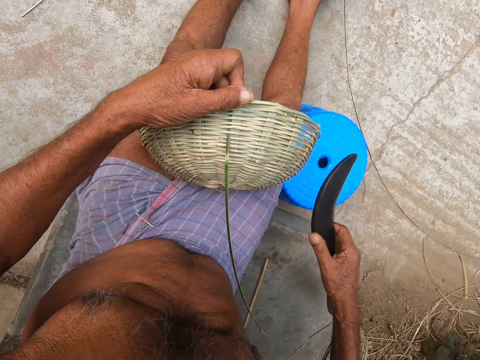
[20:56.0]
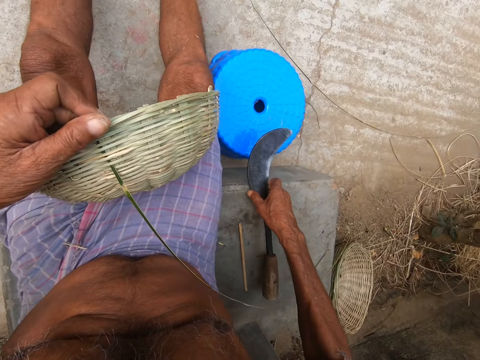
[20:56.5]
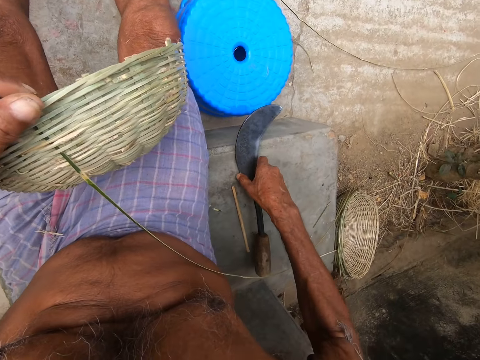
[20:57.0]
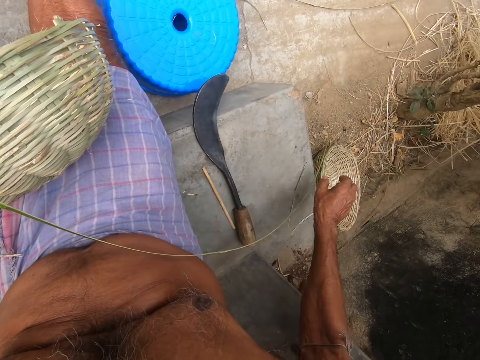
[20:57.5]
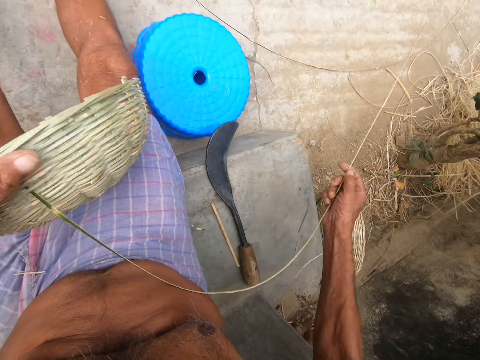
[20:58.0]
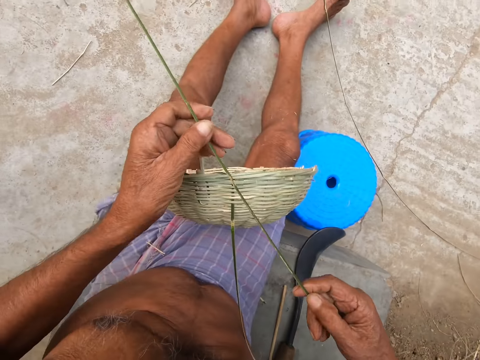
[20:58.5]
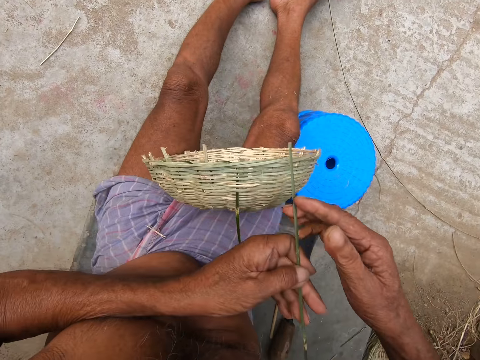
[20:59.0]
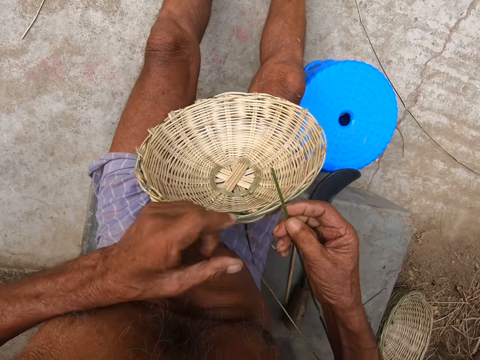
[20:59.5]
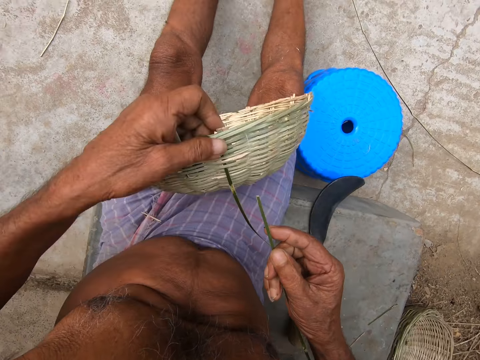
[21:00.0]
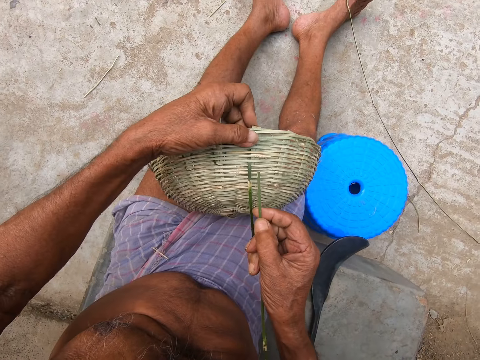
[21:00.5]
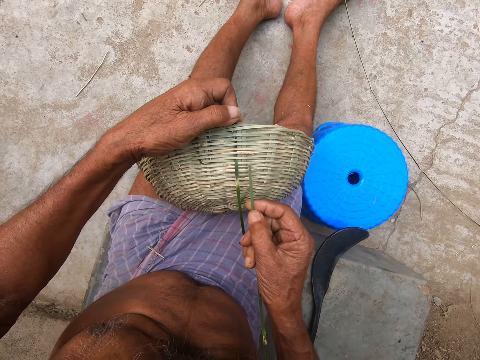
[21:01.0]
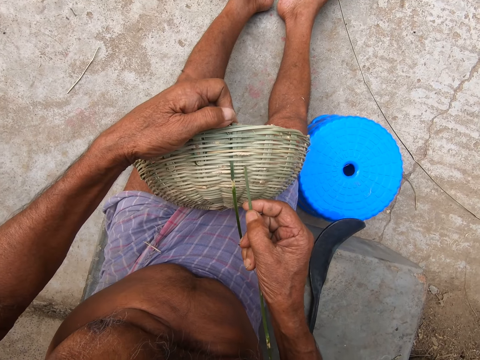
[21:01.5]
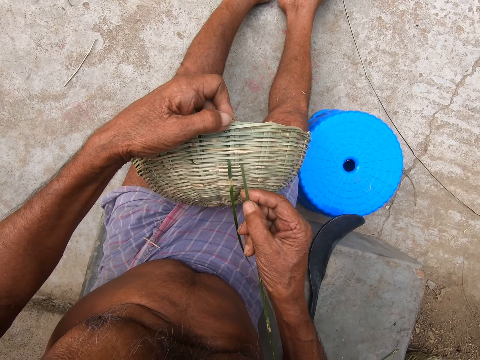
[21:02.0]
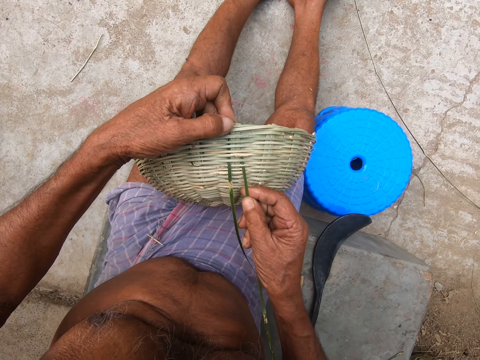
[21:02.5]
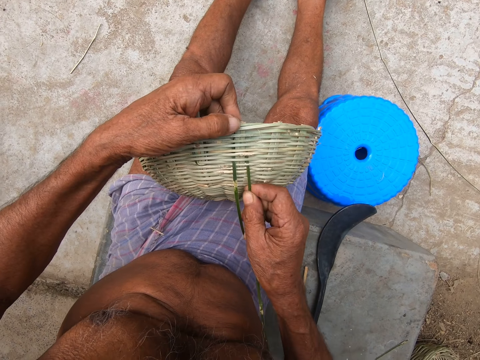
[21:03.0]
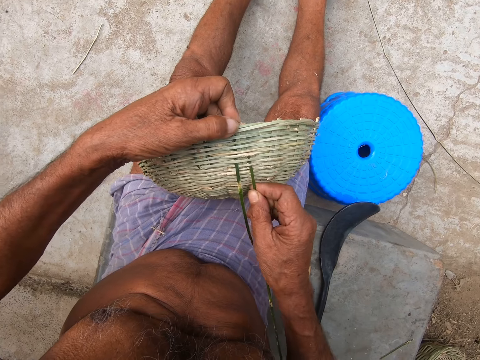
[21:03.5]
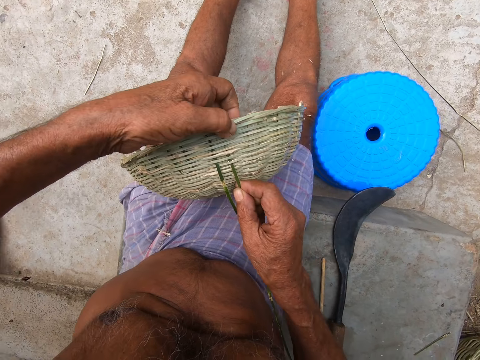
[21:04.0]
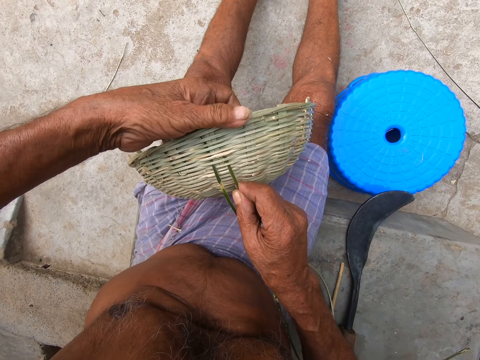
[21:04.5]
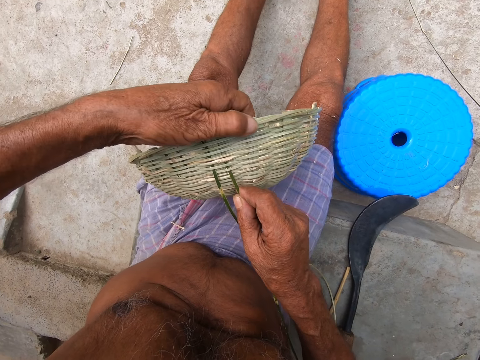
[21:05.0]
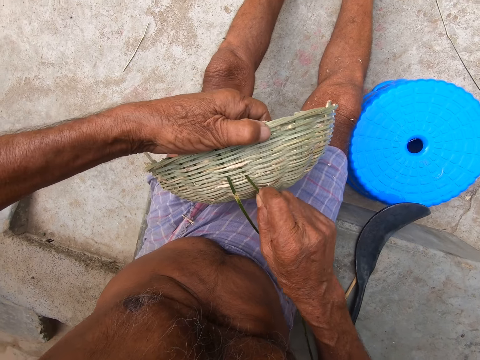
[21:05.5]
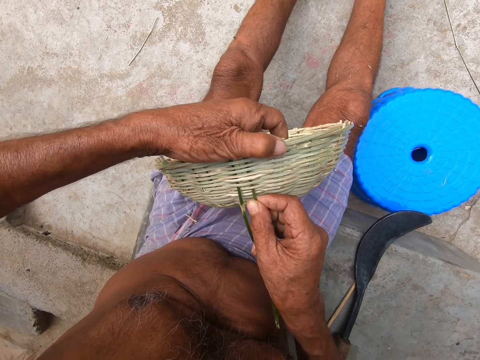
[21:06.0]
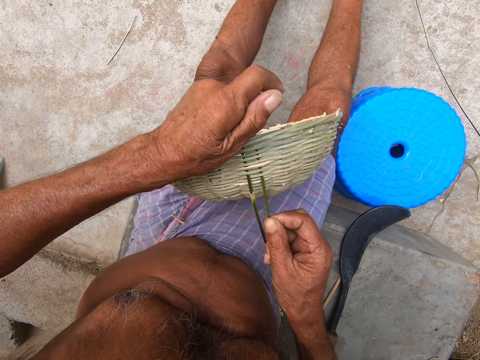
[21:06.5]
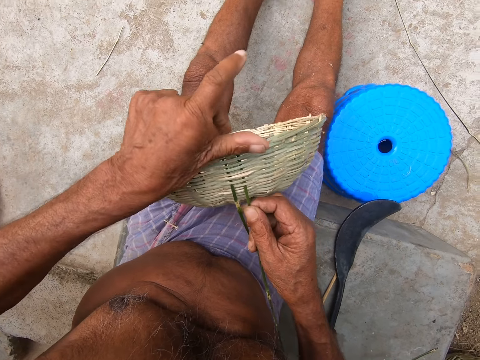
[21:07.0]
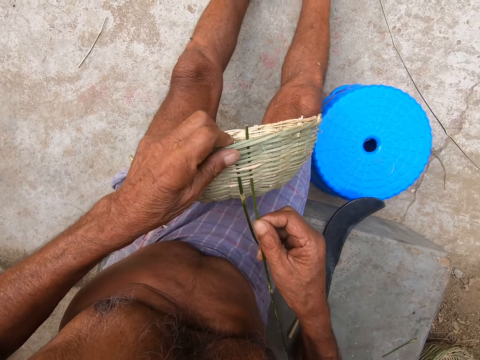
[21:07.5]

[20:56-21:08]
The camera wearer places the knife on the floor with his right hand. He picks the bamboo strip from the floor with his right hand. He holds the bamboo strip with both hands. He holds the basket with his left hand. He weaves the basket with the bamboo strip in his right hand.

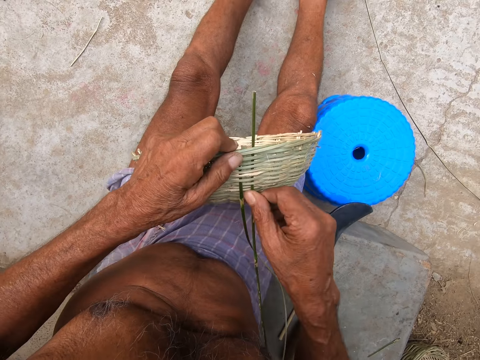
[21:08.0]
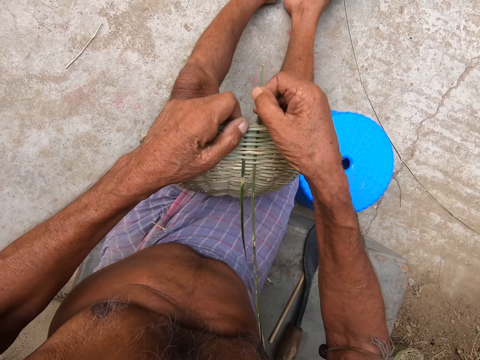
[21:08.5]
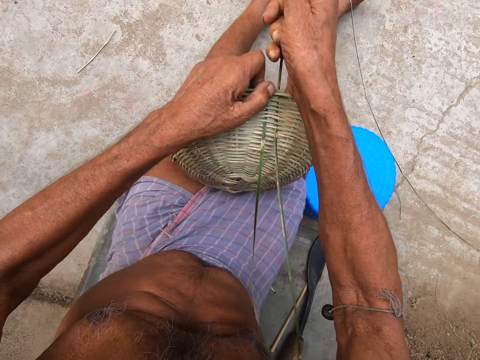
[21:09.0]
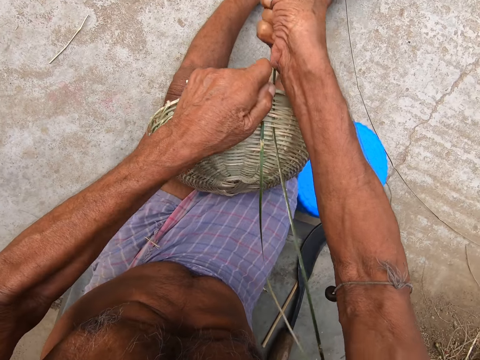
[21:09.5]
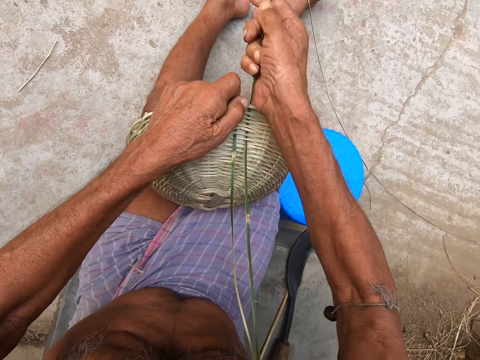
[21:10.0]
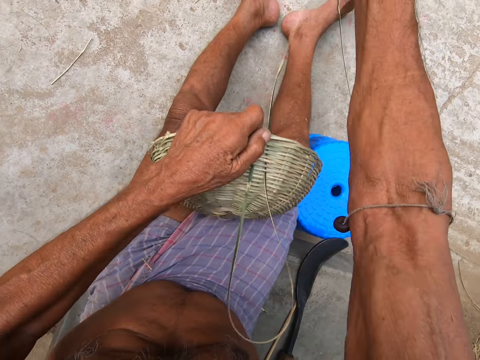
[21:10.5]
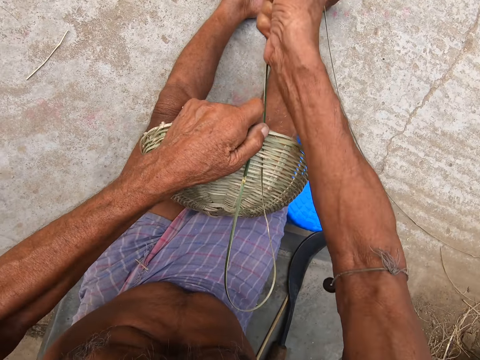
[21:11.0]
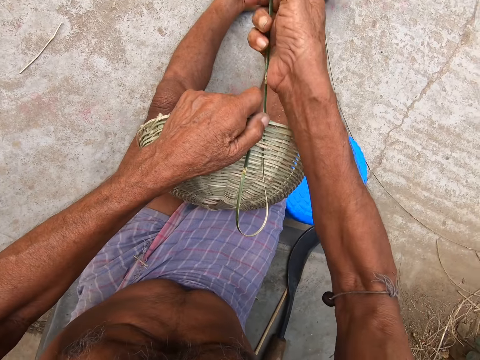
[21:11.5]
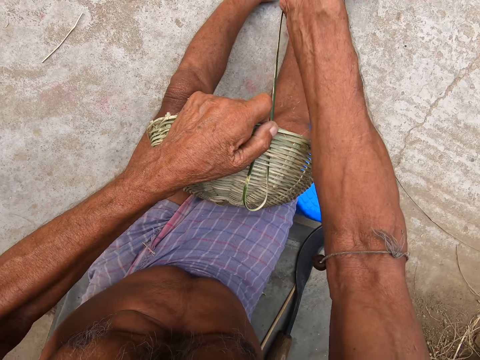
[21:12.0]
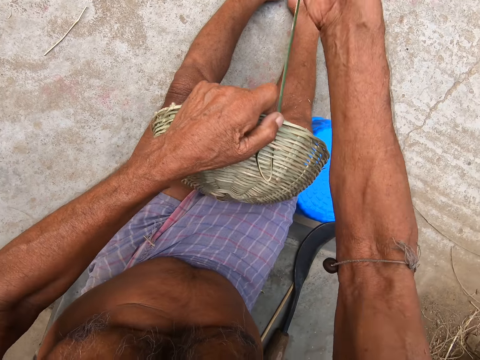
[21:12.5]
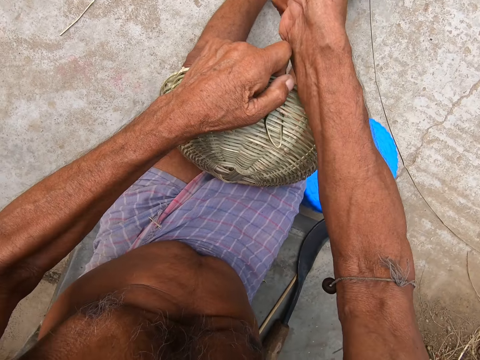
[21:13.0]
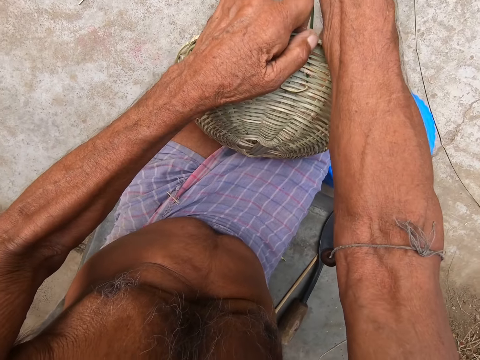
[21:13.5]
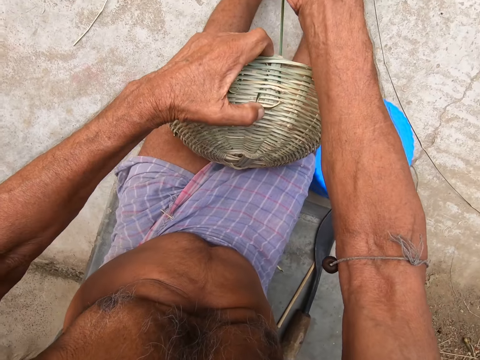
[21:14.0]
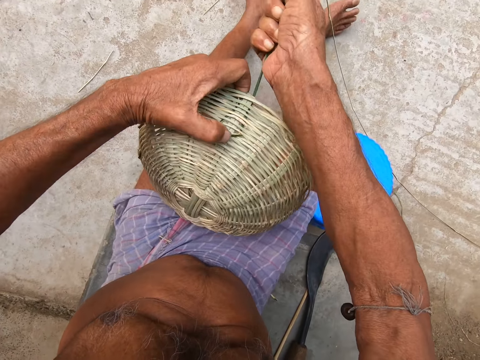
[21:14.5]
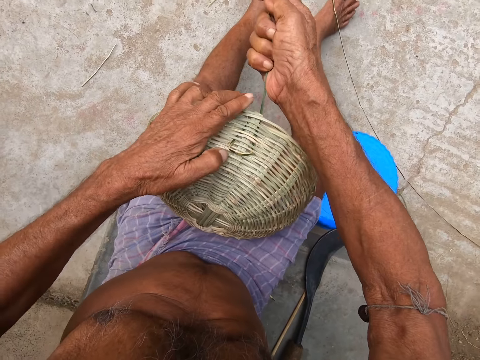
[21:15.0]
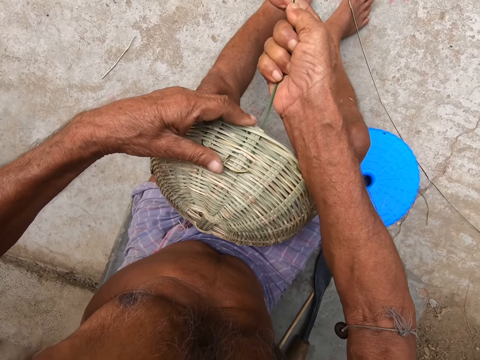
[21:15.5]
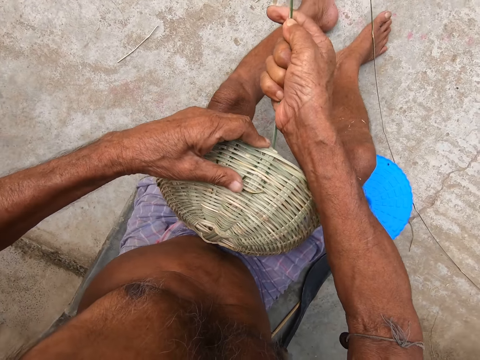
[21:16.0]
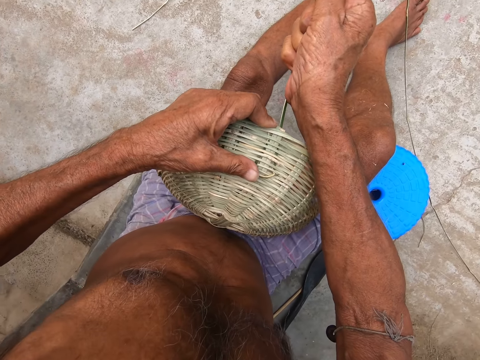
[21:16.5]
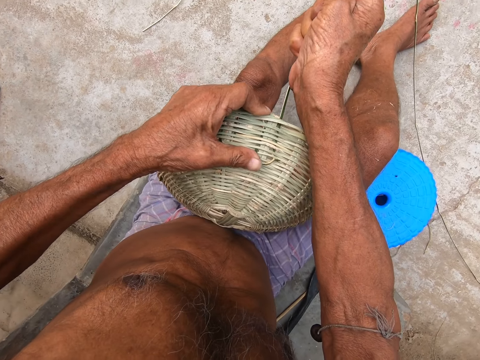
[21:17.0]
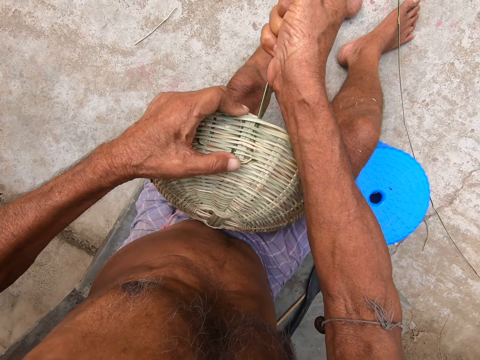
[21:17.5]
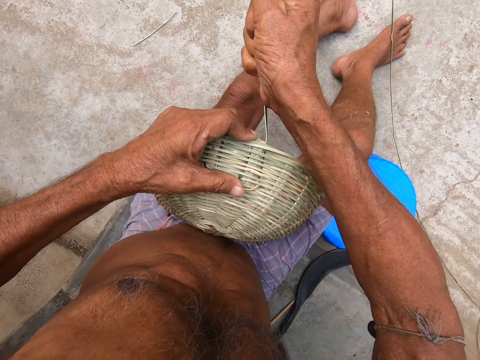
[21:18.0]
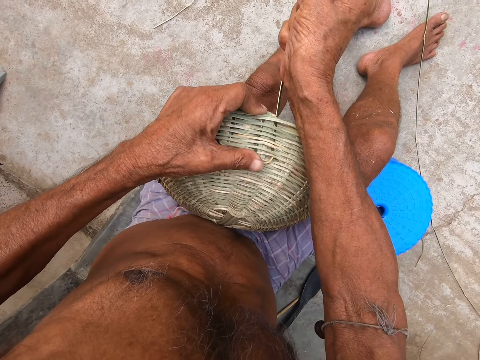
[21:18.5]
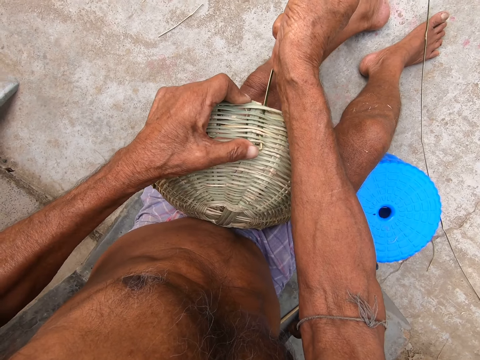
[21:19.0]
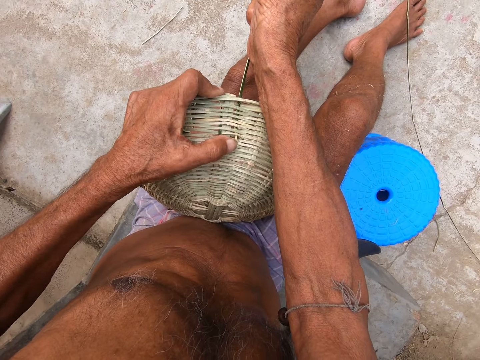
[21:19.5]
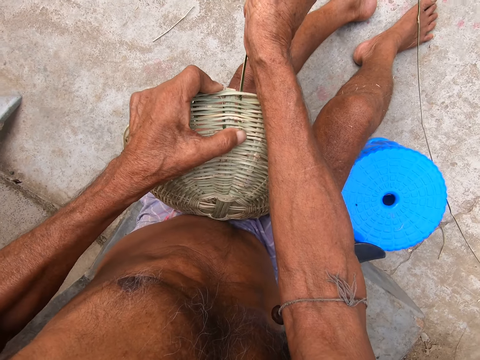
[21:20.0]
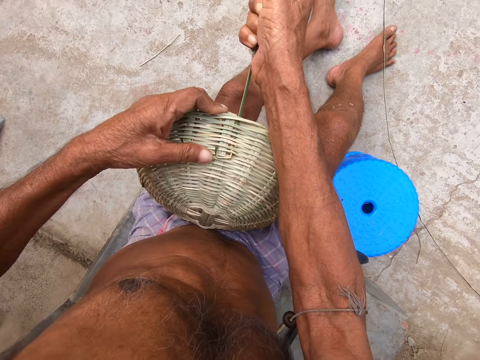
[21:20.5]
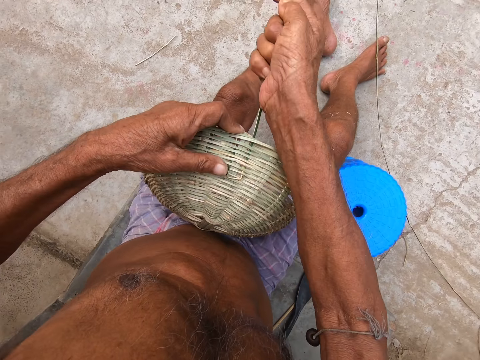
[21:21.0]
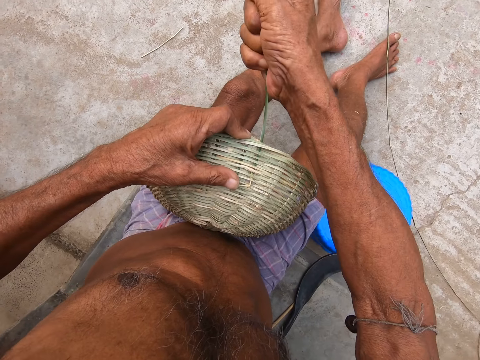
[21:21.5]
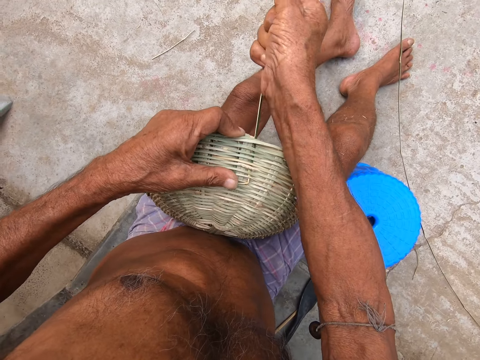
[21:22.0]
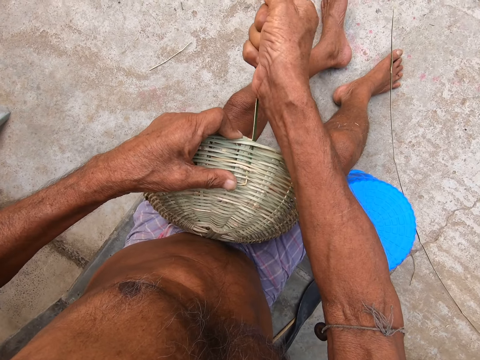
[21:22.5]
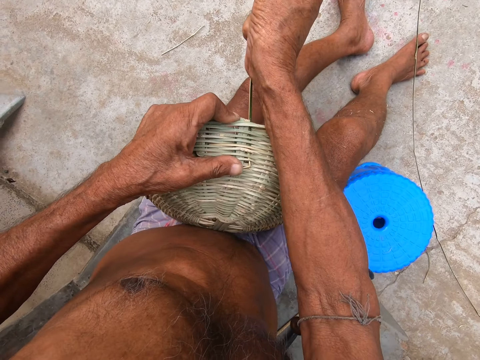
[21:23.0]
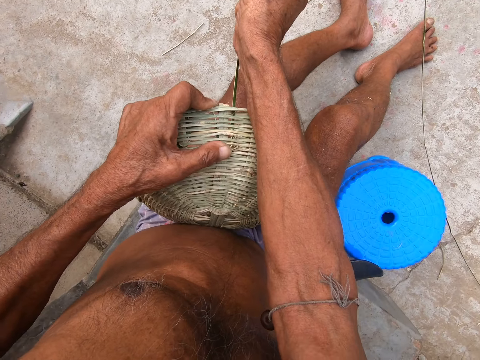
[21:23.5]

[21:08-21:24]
The camera wearer pulls the bamboo fiber. They pull the bamboo fiber again.
